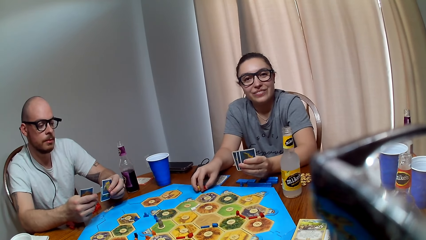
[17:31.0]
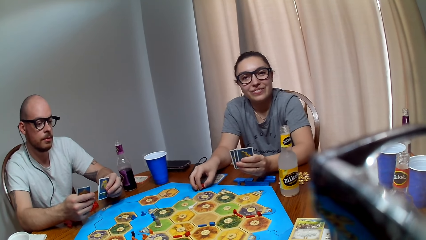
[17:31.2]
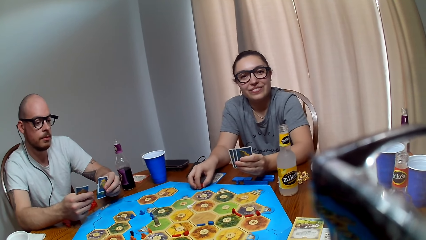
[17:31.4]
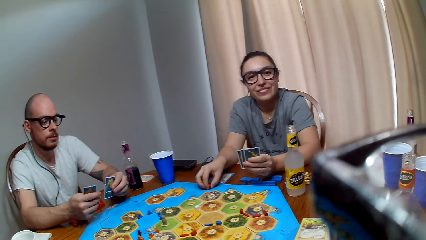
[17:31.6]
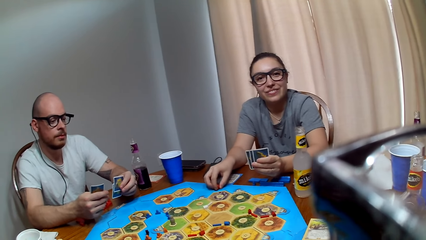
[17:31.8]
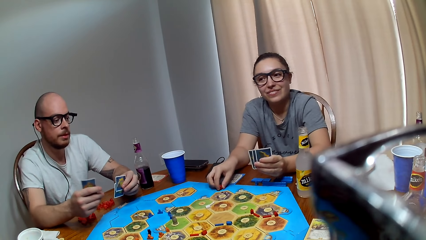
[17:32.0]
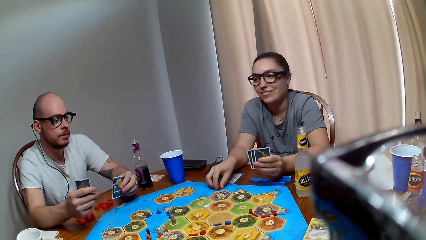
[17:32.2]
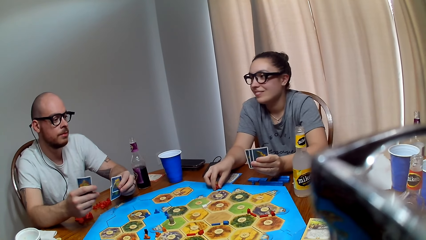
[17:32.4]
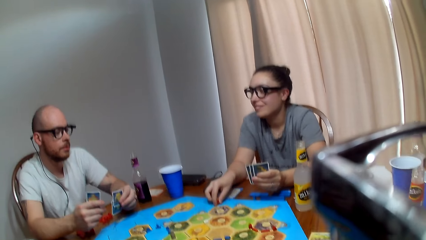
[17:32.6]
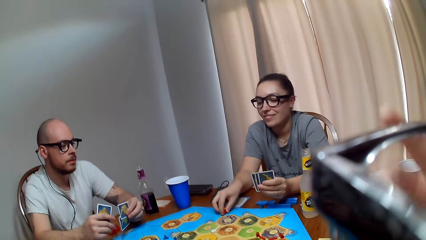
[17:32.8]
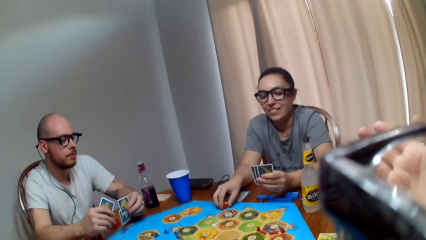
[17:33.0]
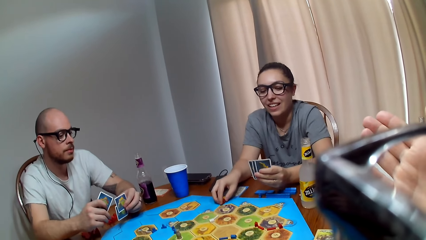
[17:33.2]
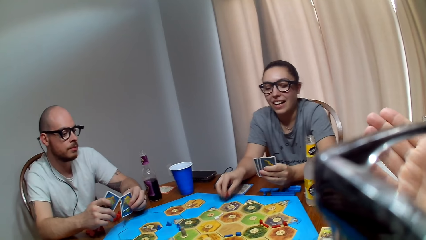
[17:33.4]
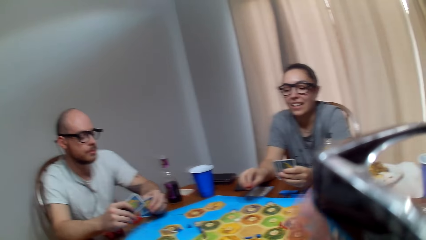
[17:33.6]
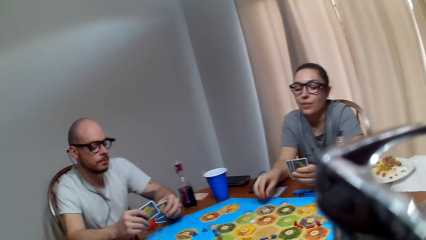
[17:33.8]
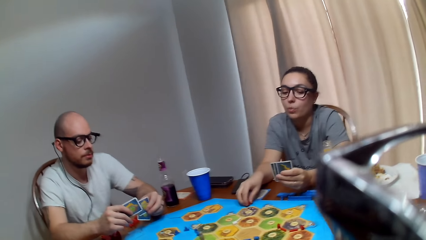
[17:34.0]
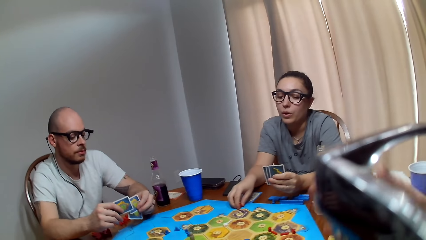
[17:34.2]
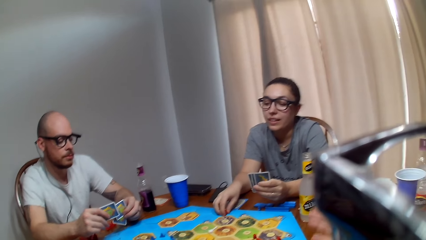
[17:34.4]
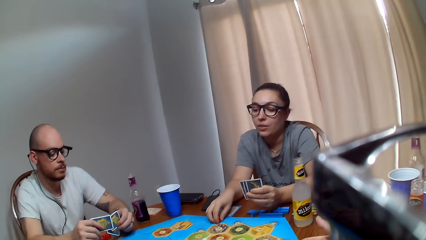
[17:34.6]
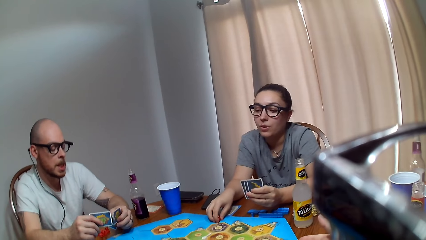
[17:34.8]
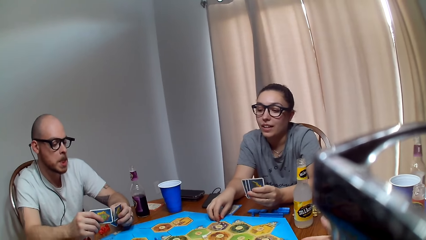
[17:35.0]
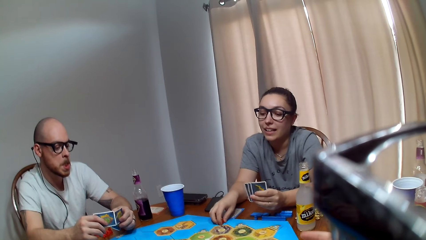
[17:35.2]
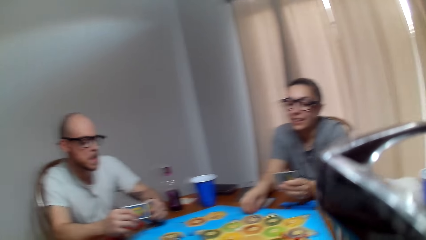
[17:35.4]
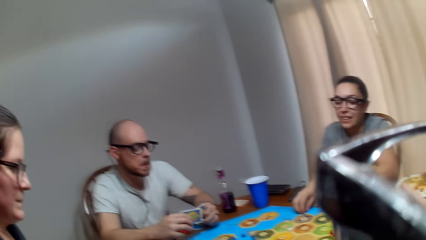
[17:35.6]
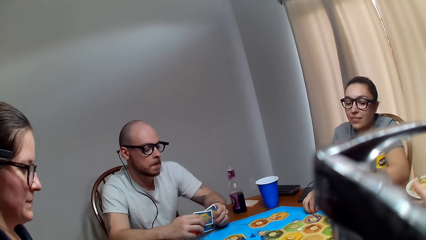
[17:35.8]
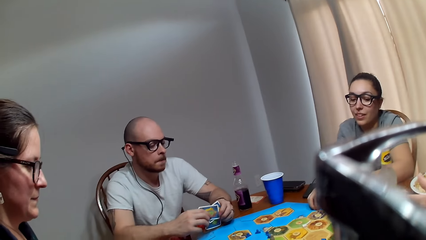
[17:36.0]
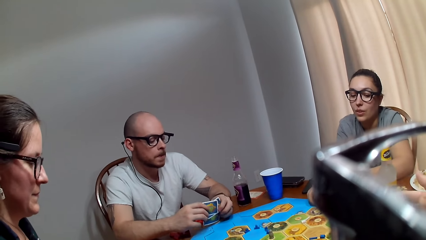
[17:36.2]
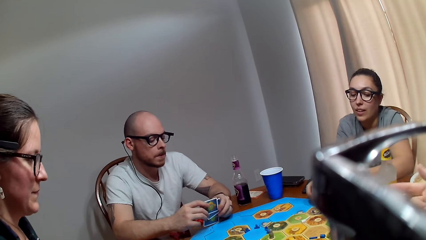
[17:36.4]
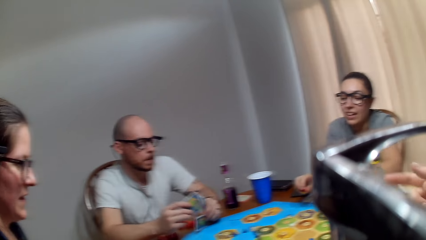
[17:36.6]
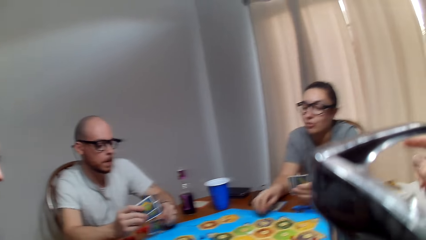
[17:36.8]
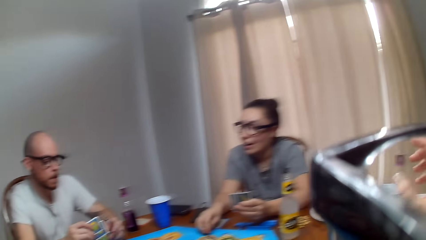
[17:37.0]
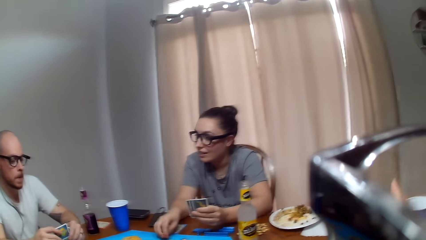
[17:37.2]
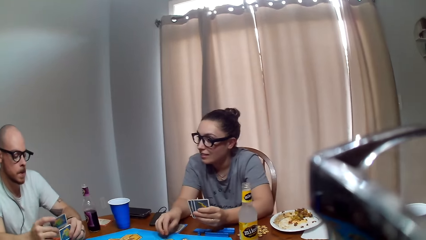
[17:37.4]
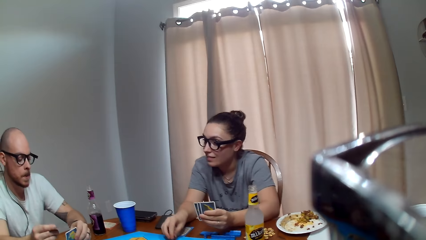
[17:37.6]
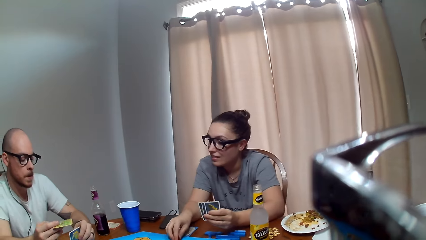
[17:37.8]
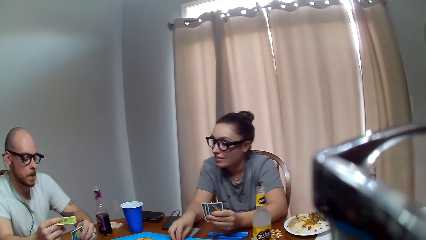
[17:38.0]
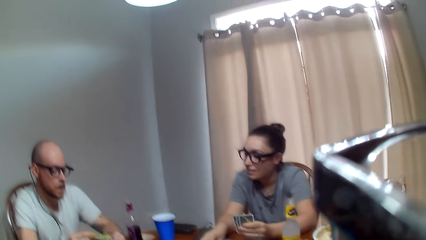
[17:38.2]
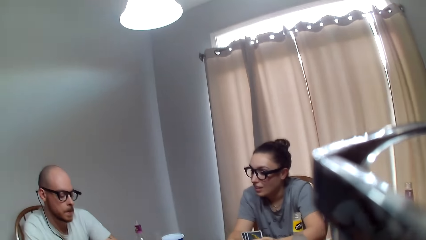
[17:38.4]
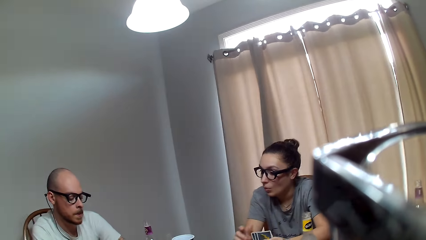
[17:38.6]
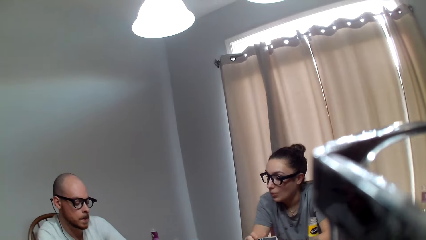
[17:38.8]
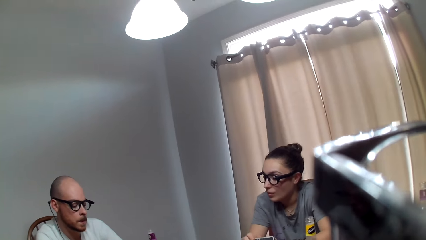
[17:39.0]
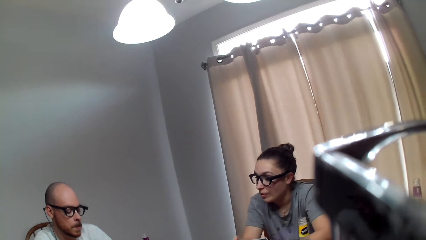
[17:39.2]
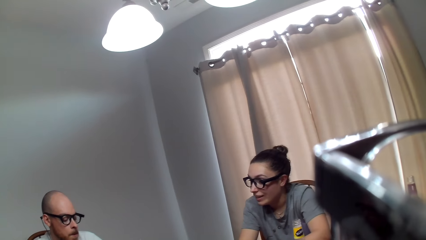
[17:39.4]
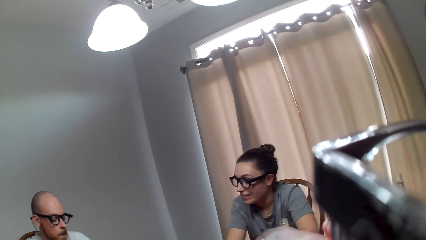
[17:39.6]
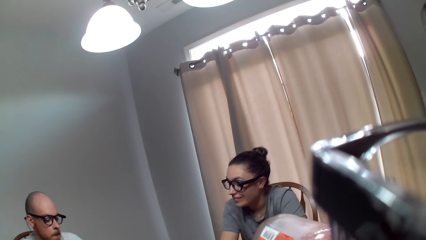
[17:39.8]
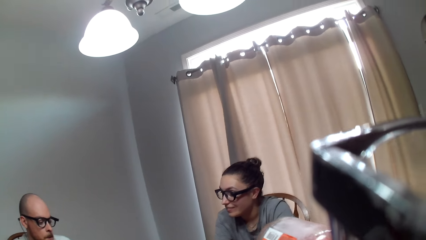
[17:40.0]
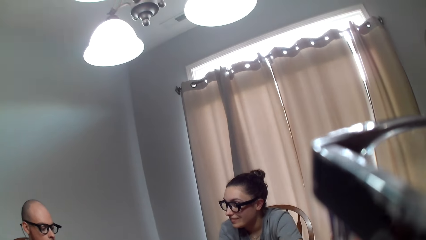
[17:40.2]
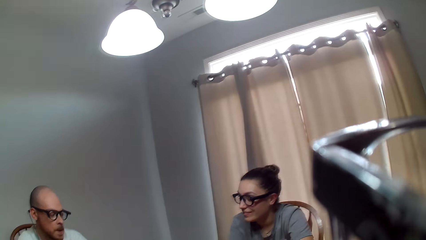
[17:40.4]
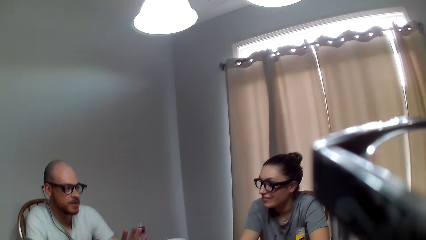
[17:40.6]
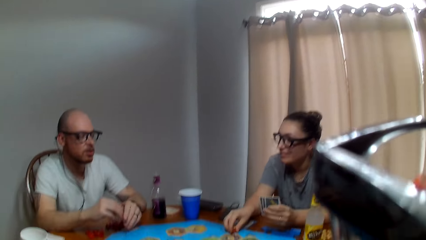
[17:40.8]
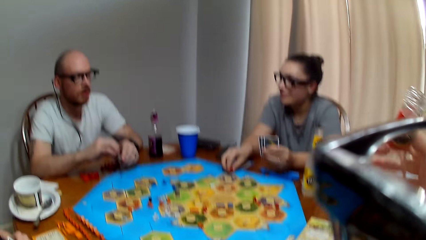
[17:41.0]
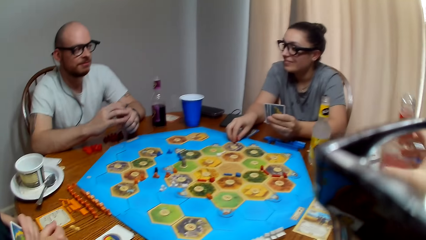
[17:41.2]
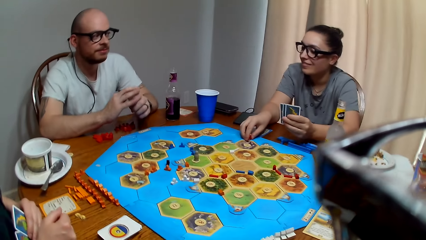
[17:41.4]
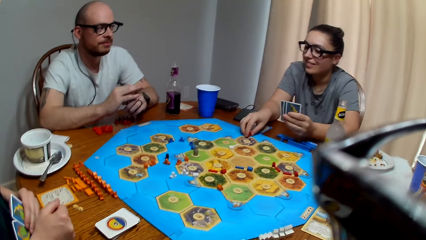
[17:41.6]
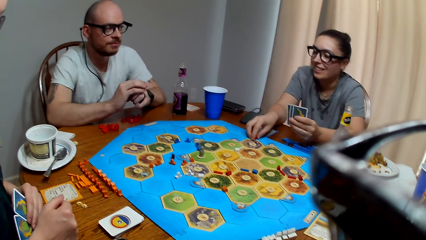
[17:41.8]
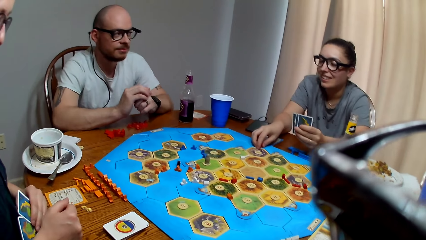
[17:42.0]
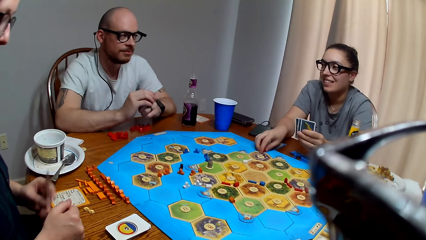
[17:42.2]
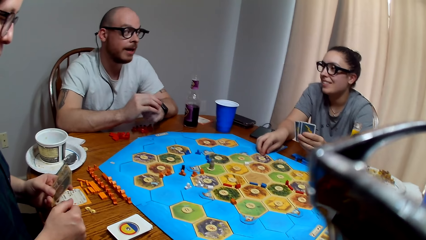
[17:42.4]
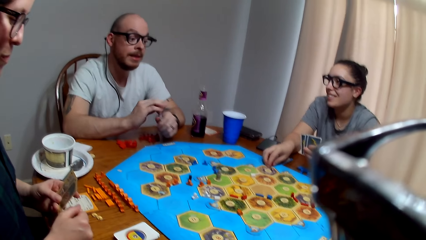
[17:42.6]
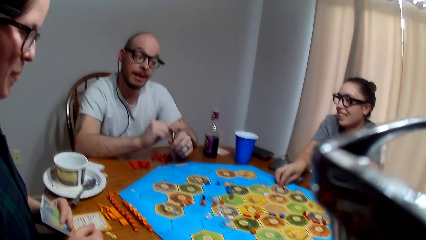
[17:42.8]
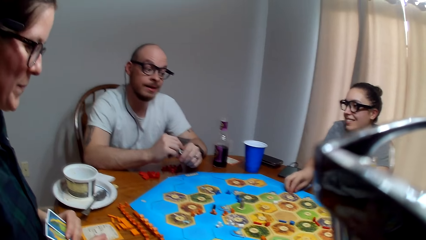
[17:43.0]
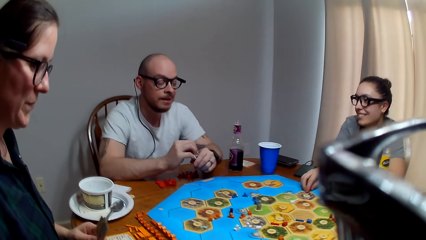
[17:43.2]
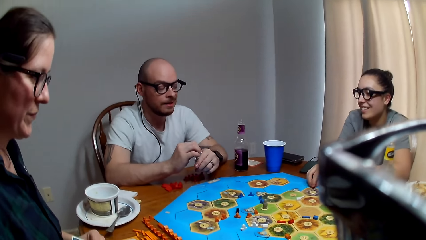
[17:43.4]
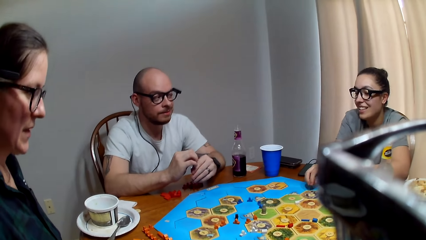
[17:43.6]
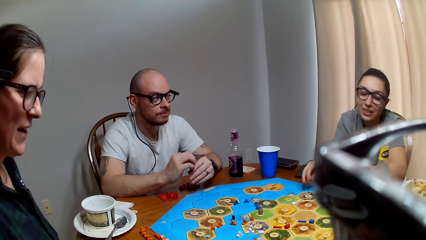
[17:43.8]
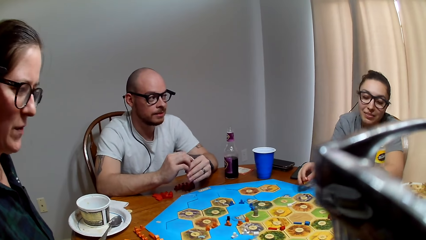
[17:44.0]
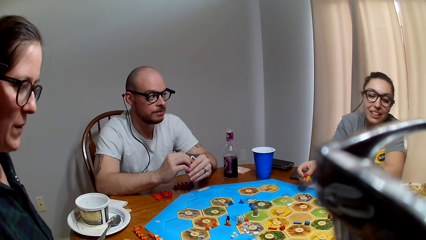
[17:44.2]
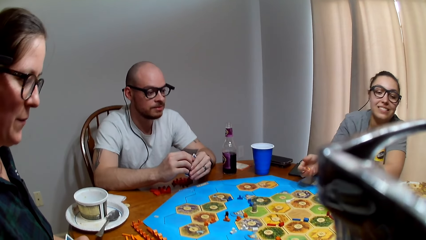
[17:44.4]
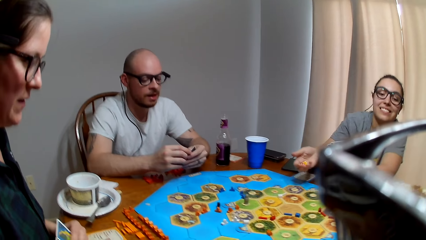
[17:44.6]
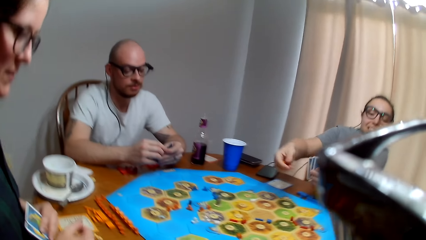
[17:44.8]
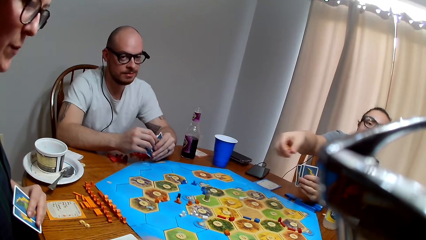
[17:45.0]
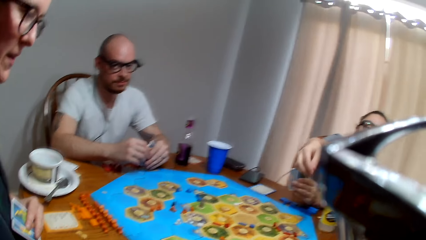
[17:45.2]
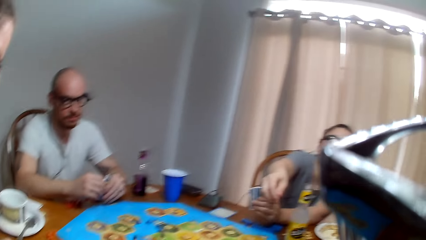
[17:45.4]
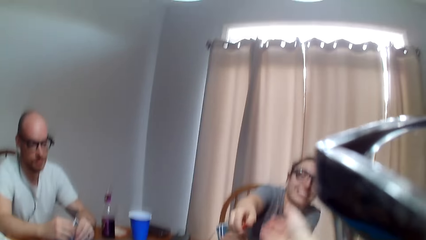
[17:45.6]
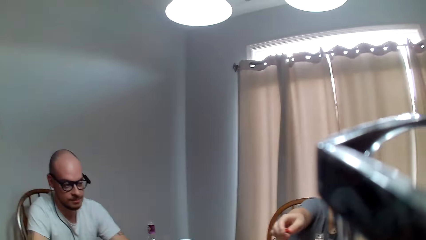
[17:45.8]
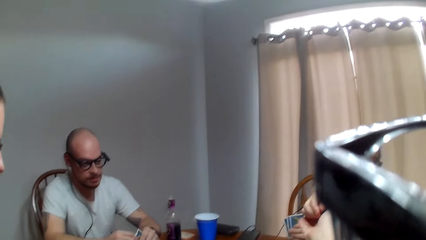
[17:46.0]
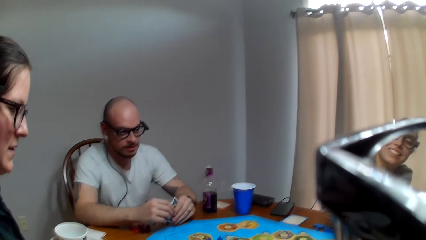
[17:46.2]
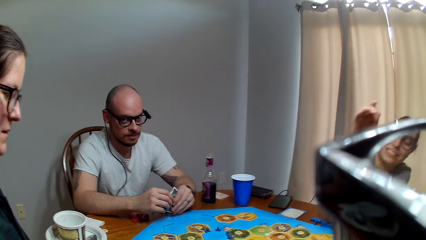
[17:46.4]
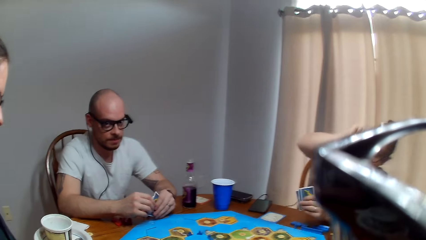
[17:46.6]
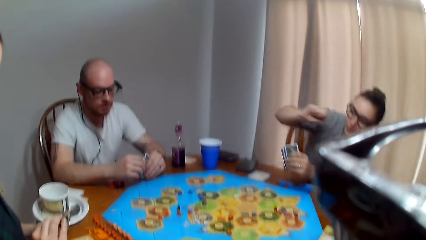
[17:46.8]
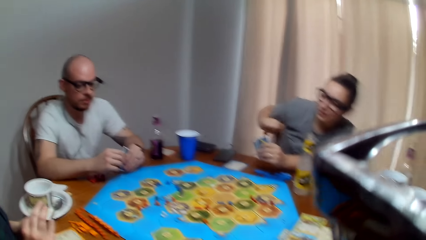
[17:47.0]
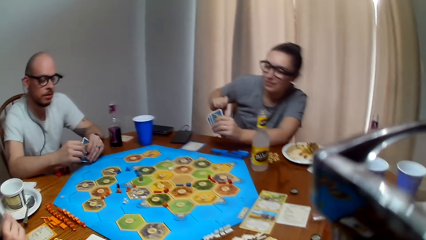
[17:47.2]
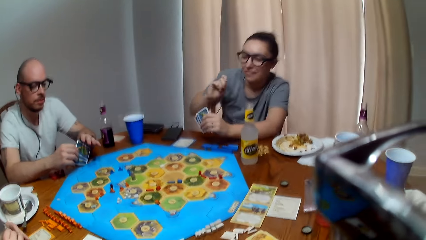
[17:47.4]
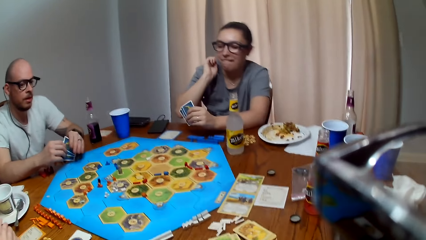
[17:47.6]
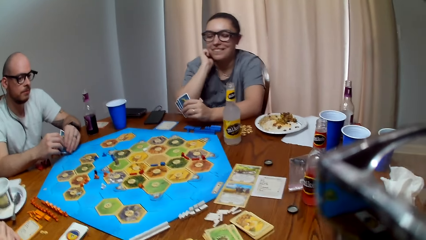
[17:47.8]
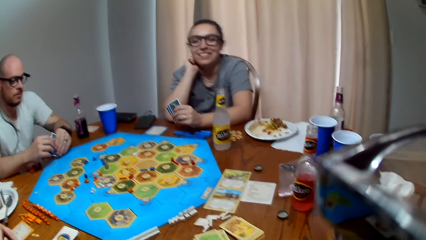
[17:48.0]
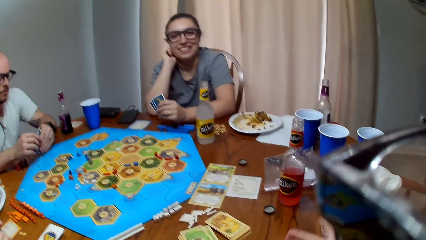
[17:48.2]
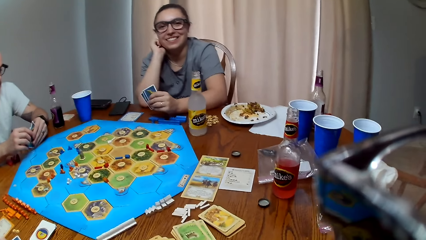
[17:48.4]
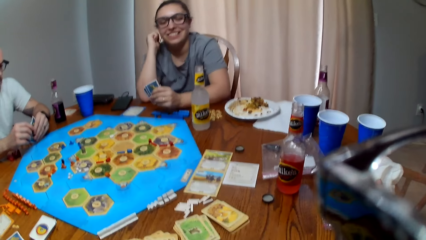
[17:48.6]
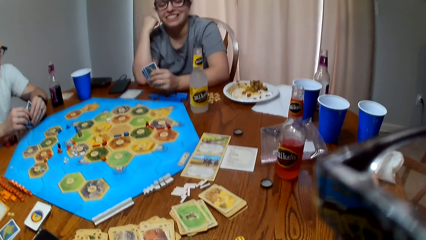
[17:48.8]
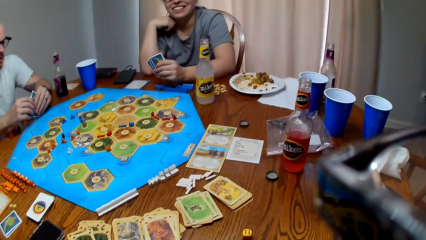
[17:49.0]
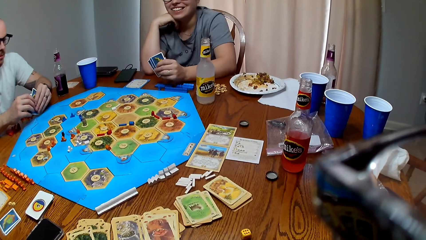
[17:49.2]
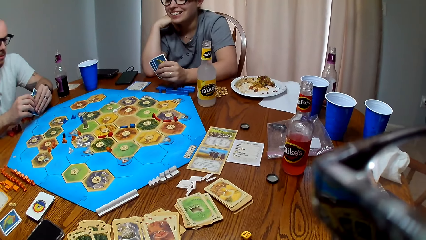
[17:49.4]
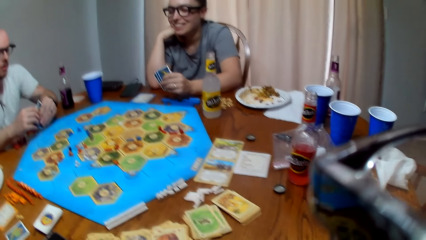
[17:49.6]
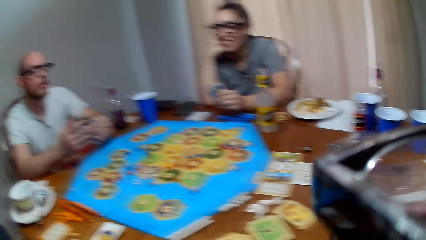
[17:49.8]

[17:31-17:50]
The camera wearer responds to a woman. A man talks to the woman. The camera wearer speaks to the woman. The woman responds to the camera wearer. The man shuffles the cards. The woman speaks to the man. The camera wearer drinks her beverage. The man converses with the woman. The woman responds to the man. The woman hands the dice to the camera wearer. The camera wearer takes the dice from the woman. They speak to the man. The man responds to the camera wearer.
